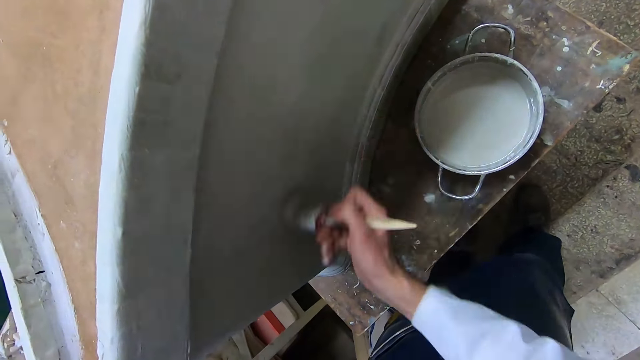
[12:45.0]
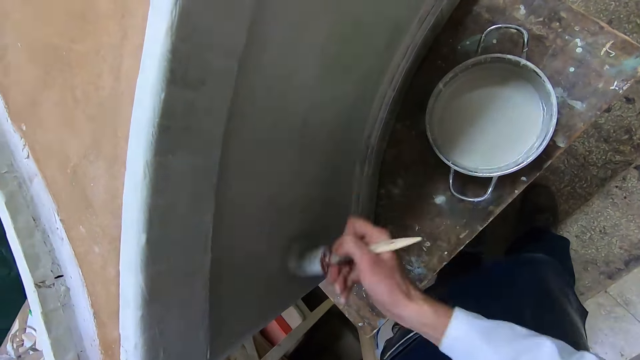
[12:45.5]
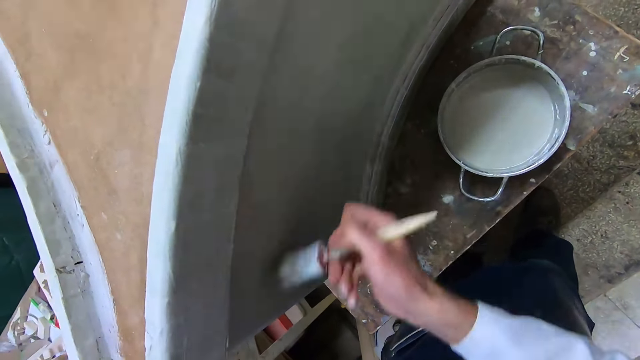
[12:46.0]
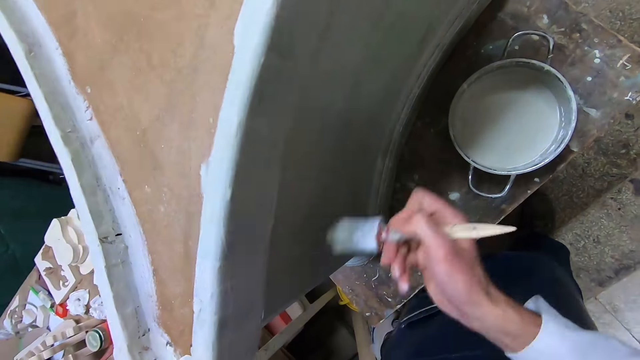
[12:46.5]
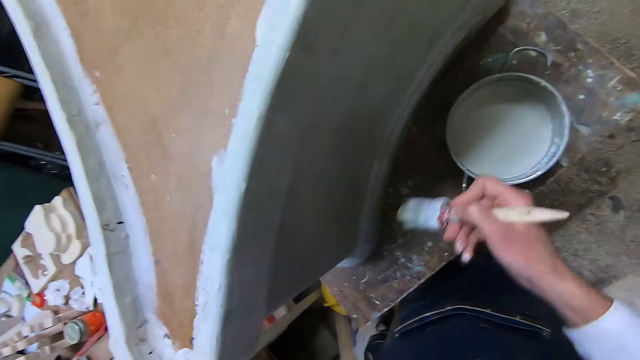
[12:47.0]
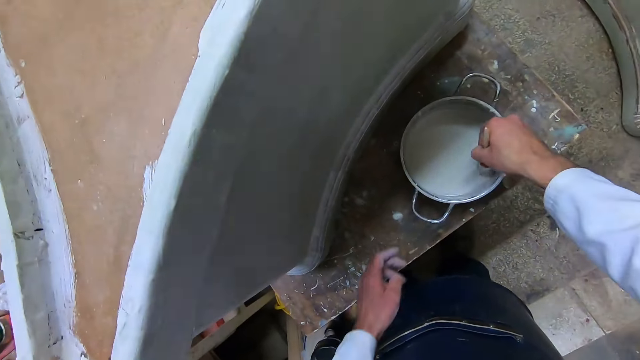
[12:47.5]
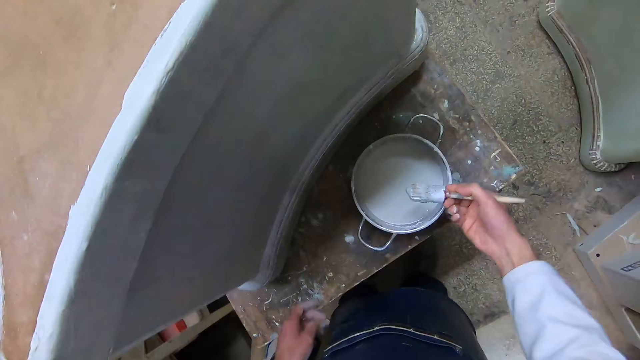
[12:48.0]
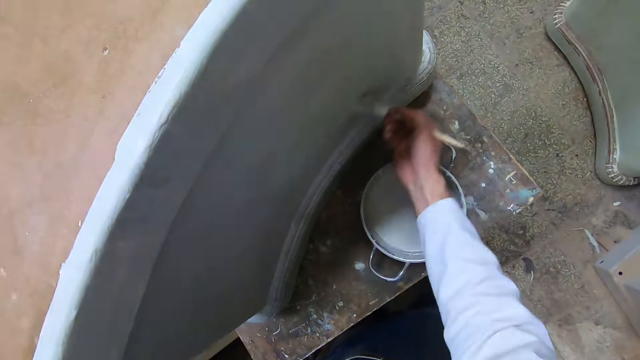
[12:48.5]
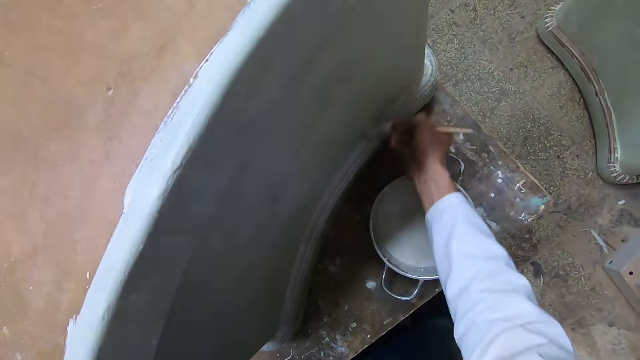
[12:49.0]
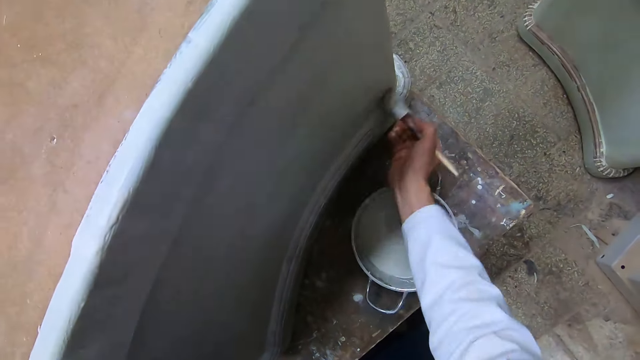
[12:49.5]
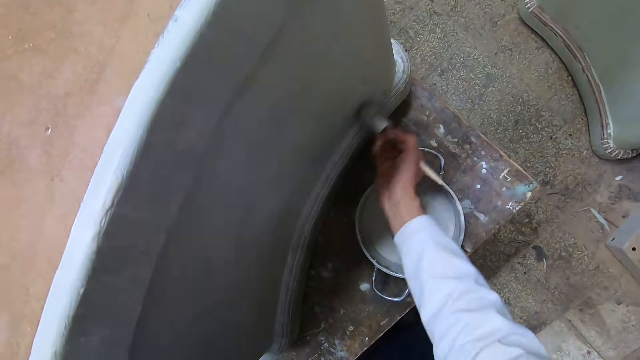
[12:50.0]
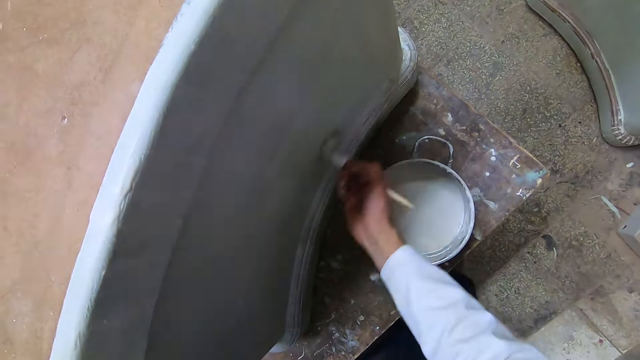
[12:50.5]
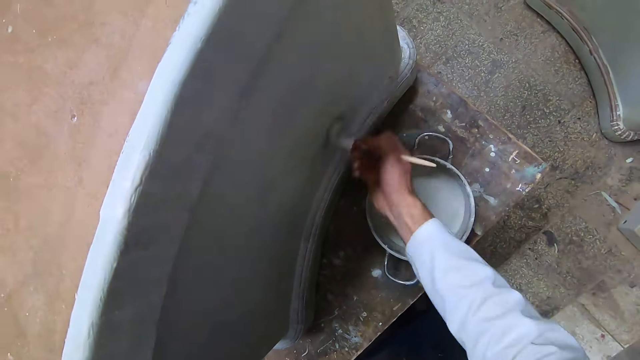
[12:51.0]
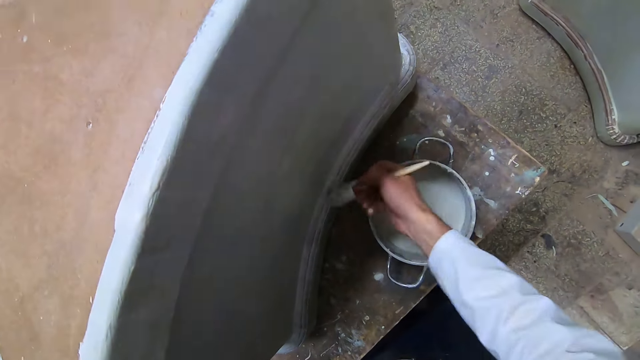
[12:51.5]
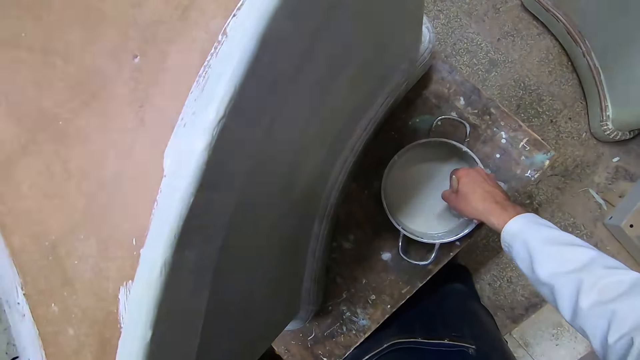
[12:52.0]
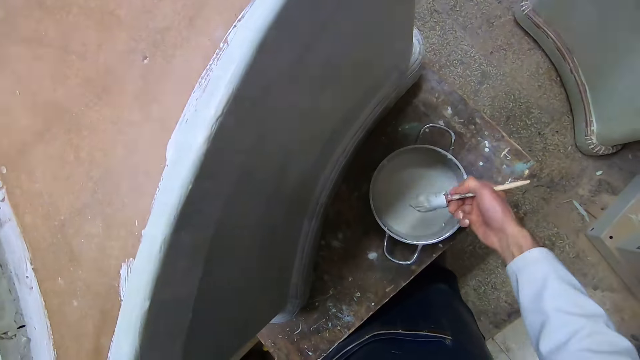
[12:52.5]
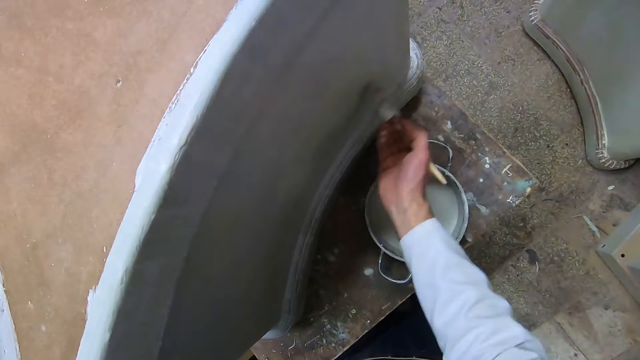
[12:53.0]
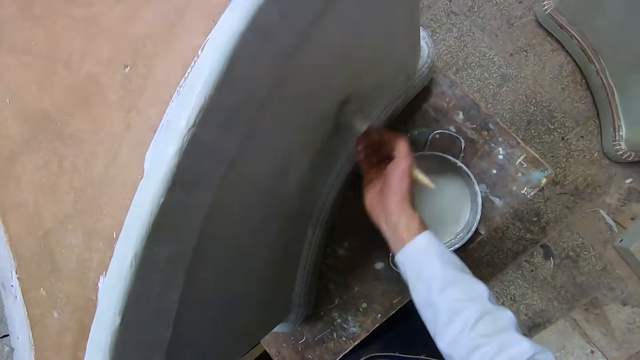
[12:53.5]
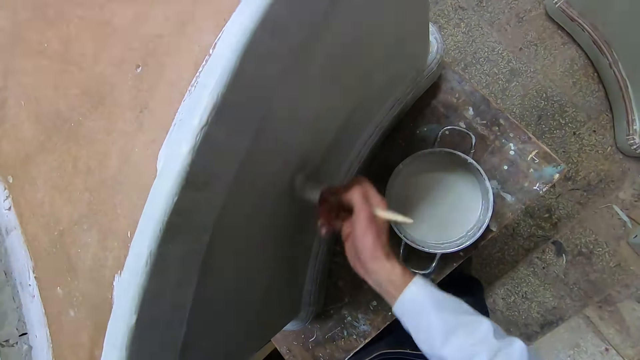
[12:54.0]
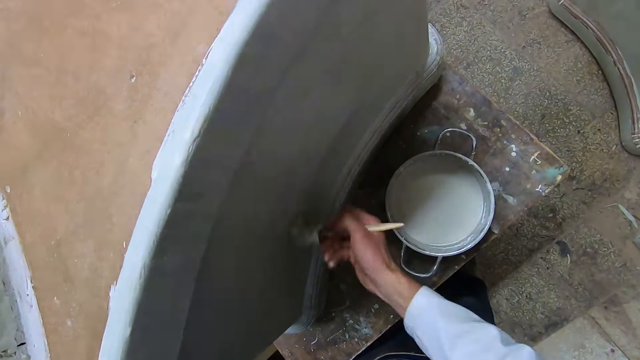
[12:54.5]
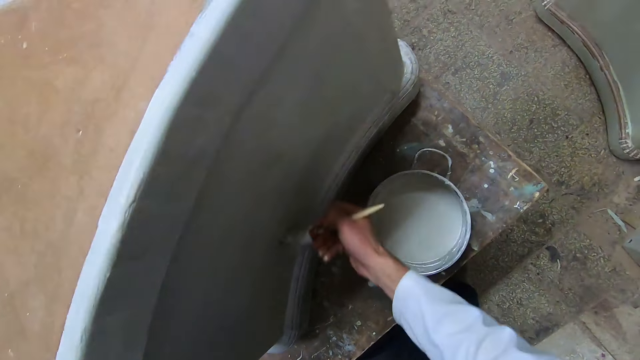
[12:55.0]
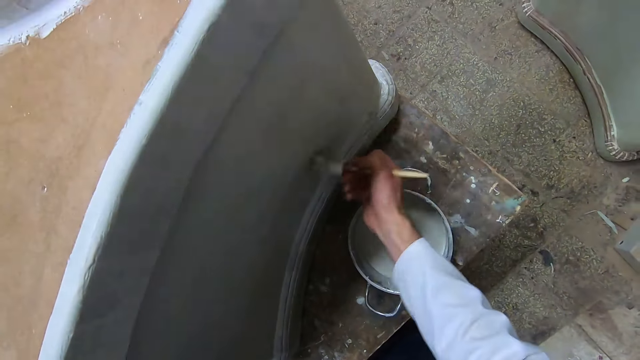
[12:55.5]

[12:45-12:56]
The camera wearer moves his hand towards the pot or container. He dips the brush or paint brush into the liquid paint in the pot with his right hand. He lifts up the paint brush and moves his hand away from the container. He applies the liquid paint on the furniture with the brush in his right hand. He dips the brush into the liquid paint in the pot with his right hand again. He lifts up the paint brush. He applies the liquid paint on the furniture with the brush in his right hand again.

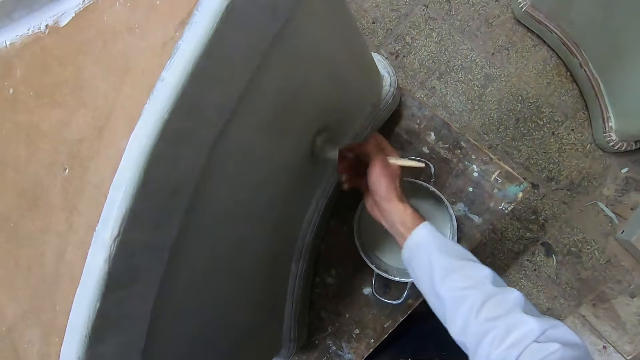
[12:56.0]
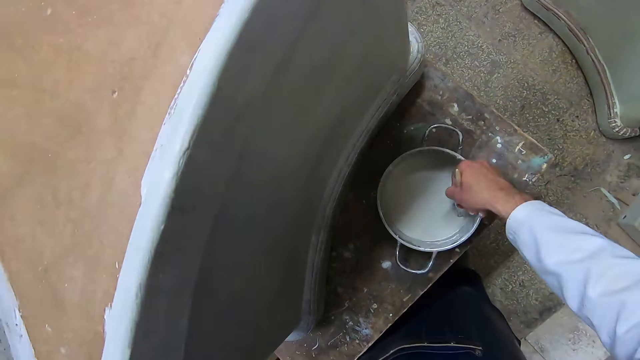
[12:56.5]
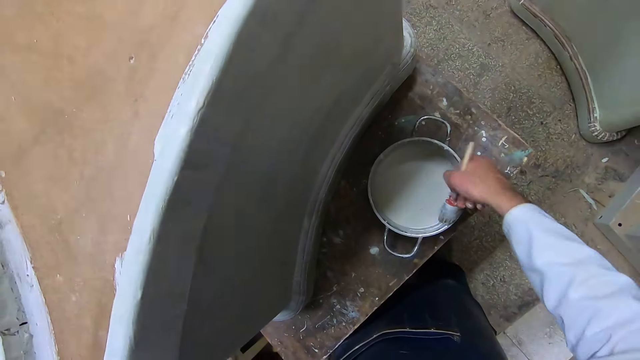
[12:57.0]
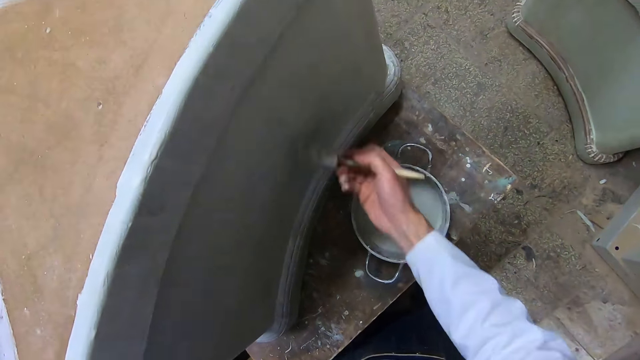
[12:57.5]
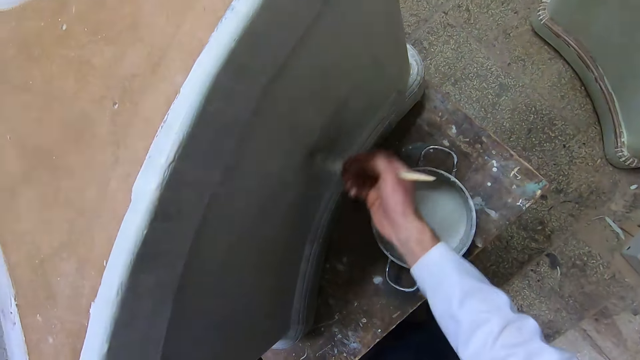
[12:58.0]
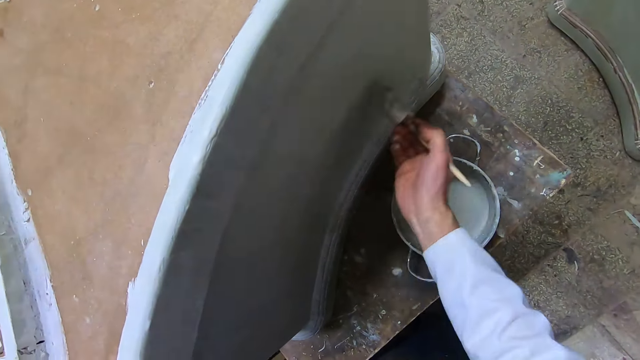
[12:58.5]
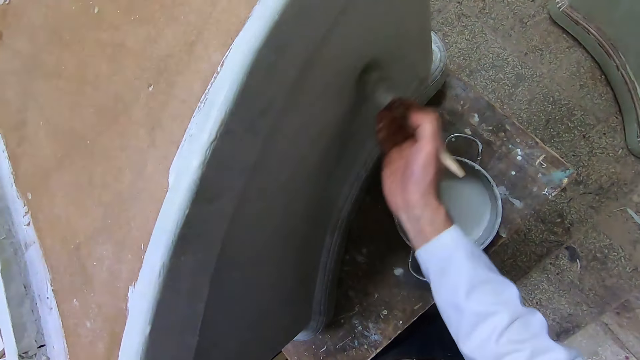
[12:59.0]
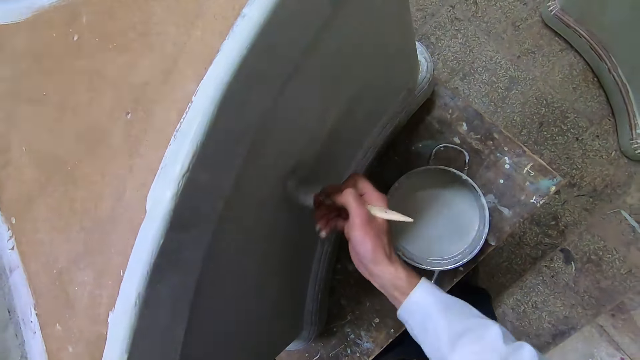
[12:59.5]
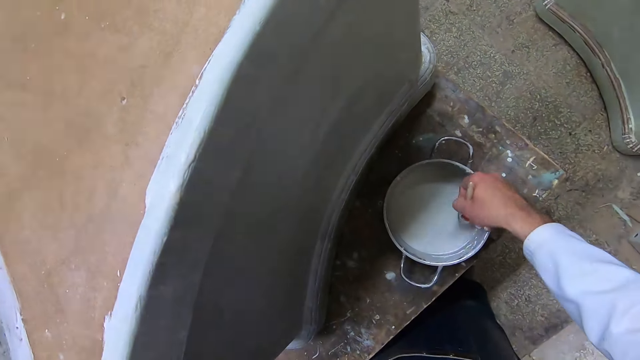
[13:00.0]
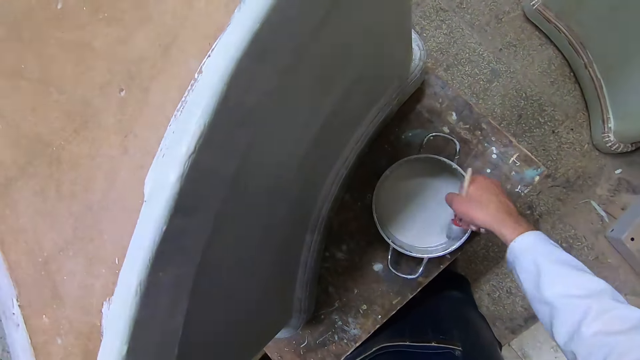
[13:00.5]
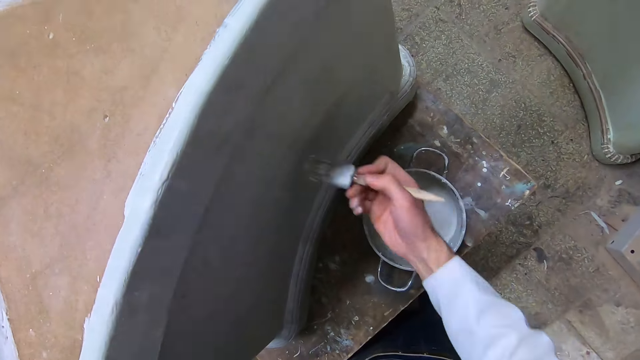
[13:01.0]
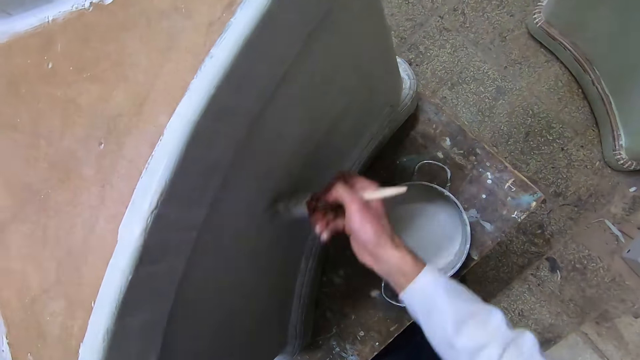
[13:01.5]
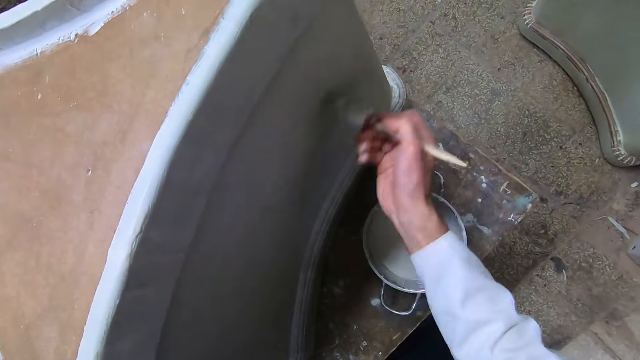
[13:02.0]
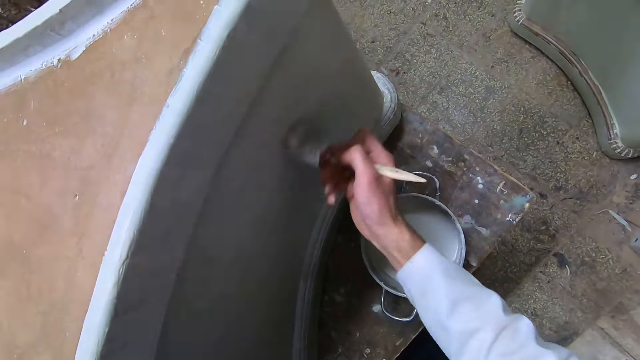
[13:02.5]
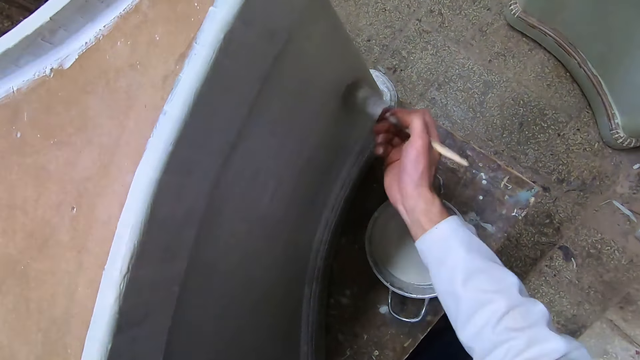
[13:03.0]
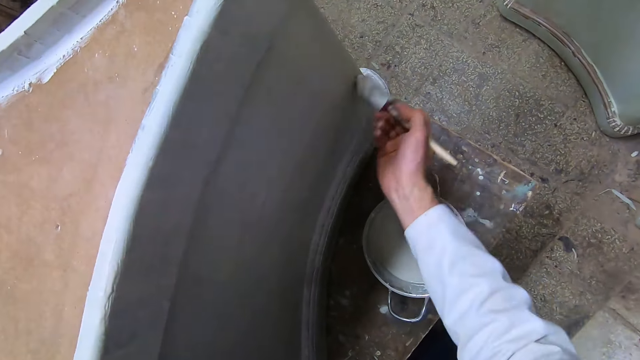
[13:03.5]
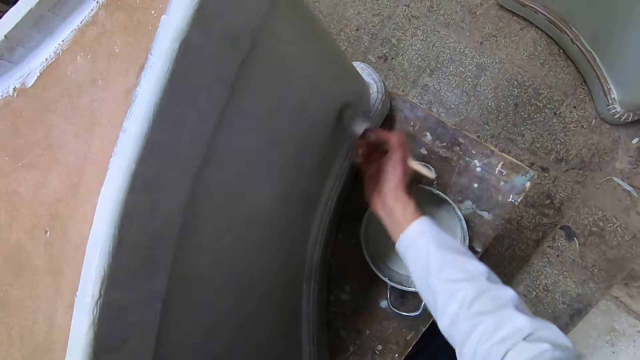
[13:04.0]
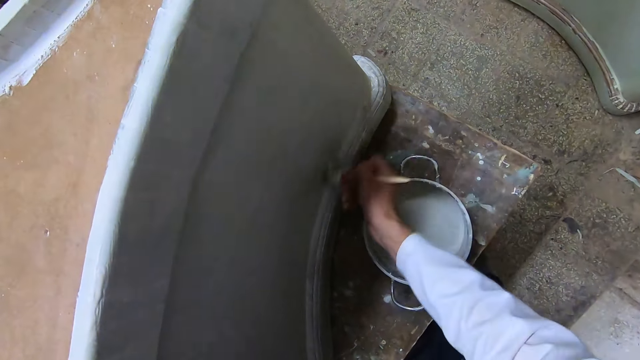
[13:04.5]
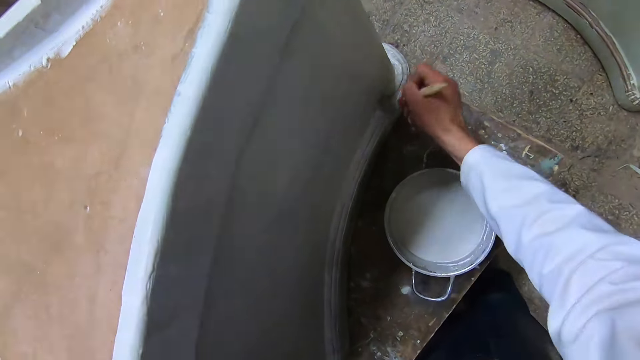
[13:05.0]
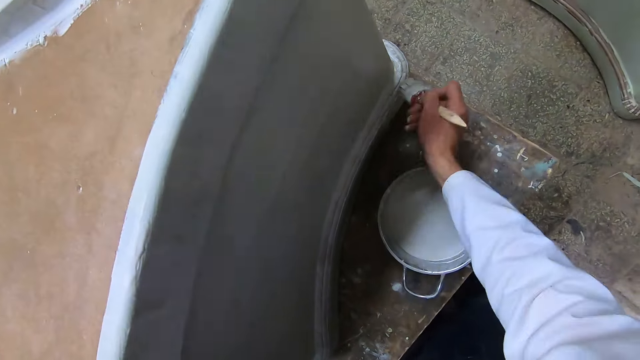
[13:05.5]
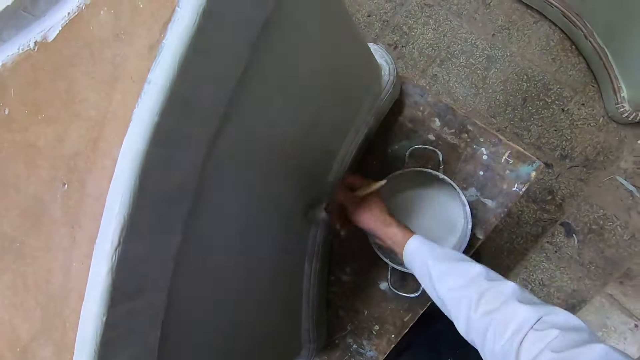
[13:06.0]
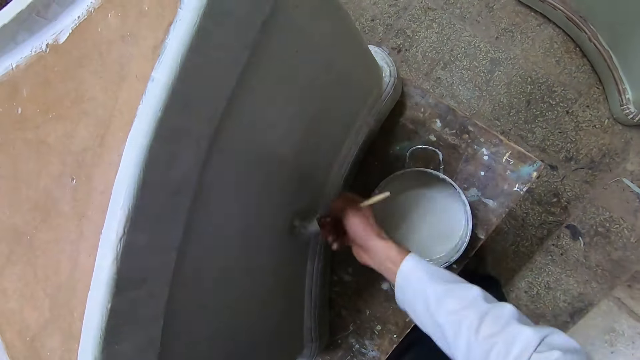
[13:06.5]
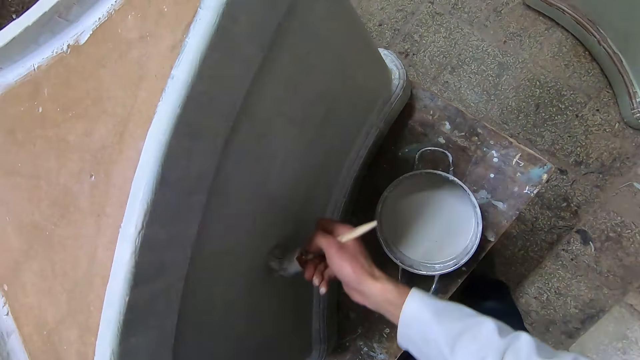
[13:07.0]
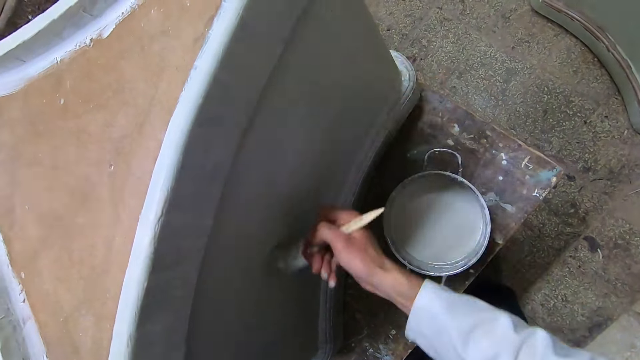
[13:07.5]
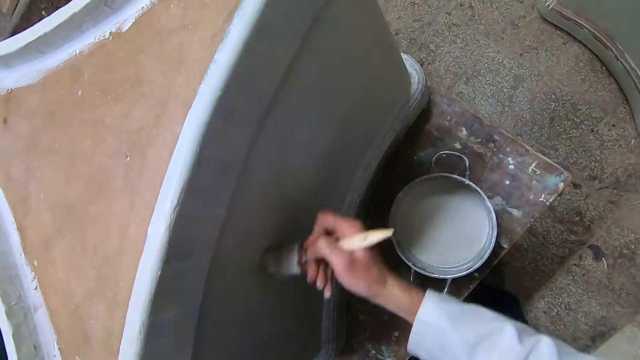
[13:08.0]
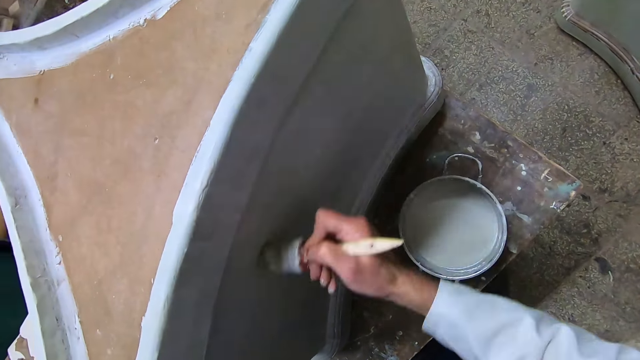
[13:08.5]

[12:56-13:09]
The camera wearer dips the brush or paint brush into the liquid paint in the pot with his right hand. He lifts up the paint brush. He applies the liquid paint on the furniture with the brush in his right hand. He dips the brush into the liquid paint in the pot with his right hand again. He lifts up the paint brush. He applies the liquid paint on the furniture with the brush in his right hand again.
